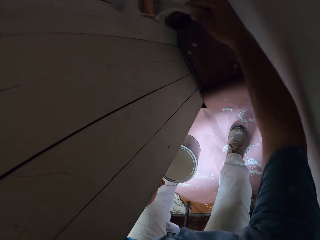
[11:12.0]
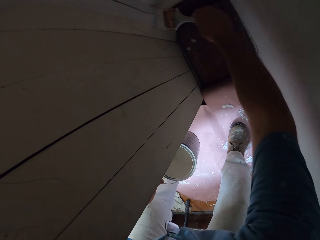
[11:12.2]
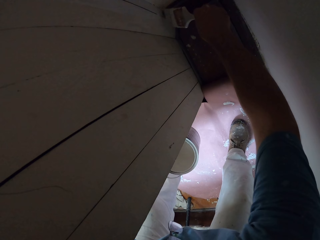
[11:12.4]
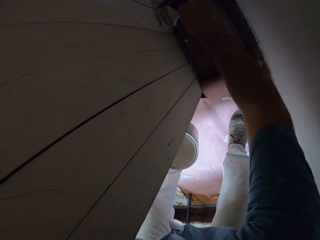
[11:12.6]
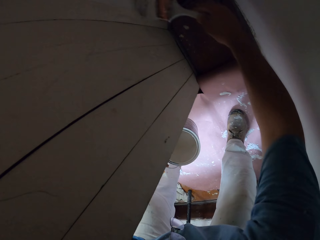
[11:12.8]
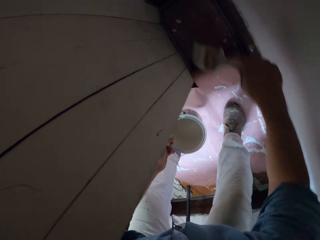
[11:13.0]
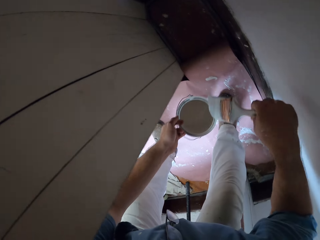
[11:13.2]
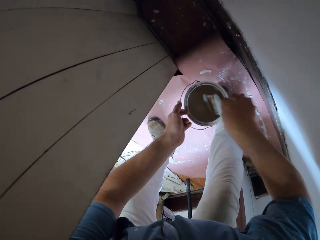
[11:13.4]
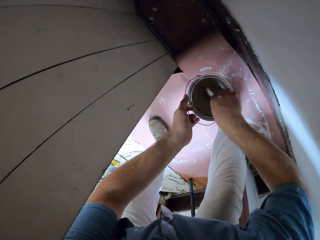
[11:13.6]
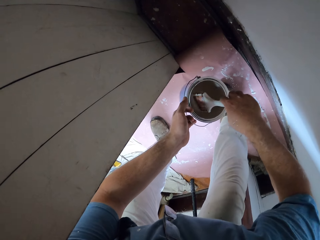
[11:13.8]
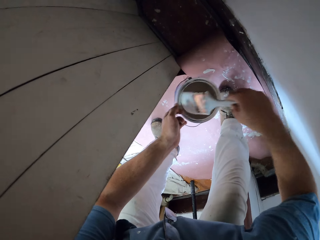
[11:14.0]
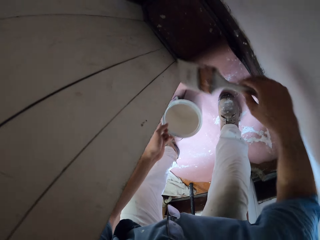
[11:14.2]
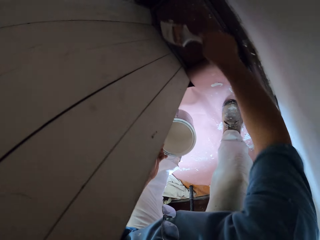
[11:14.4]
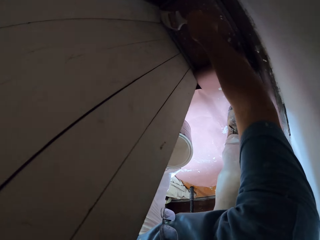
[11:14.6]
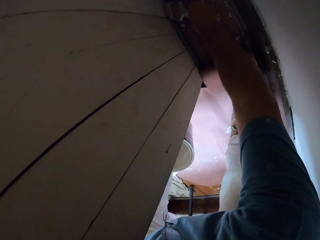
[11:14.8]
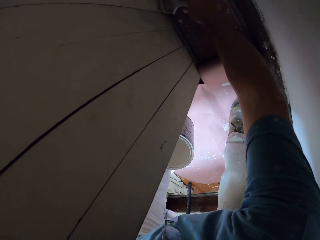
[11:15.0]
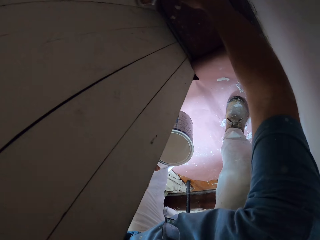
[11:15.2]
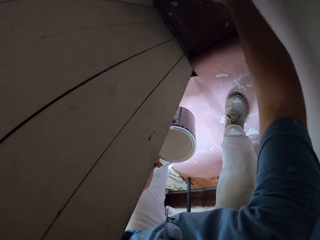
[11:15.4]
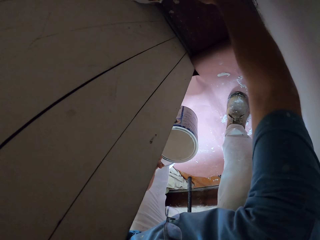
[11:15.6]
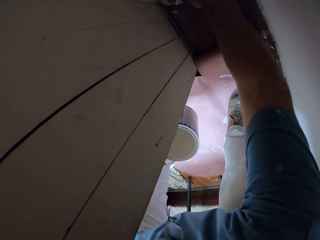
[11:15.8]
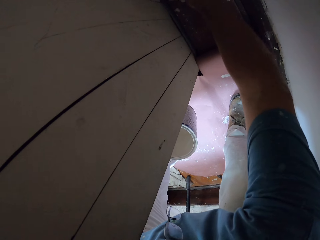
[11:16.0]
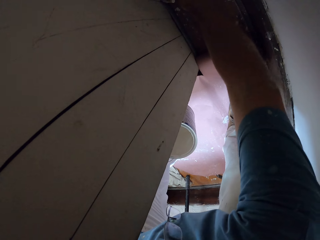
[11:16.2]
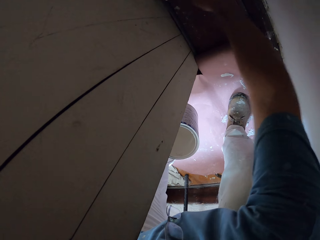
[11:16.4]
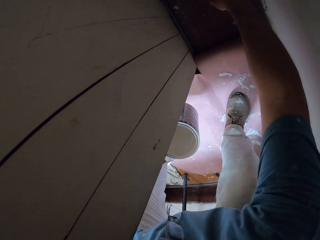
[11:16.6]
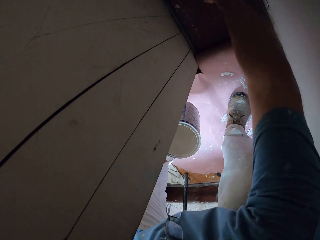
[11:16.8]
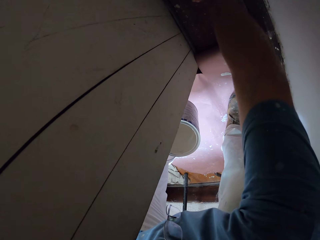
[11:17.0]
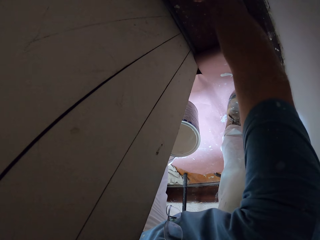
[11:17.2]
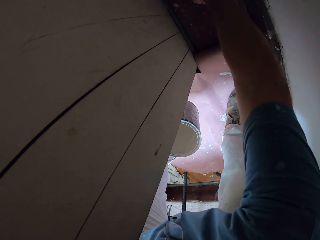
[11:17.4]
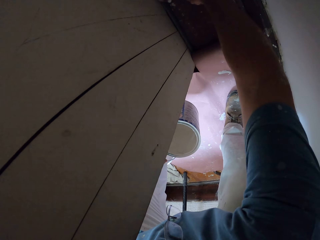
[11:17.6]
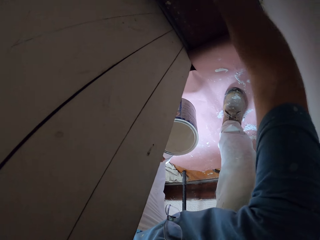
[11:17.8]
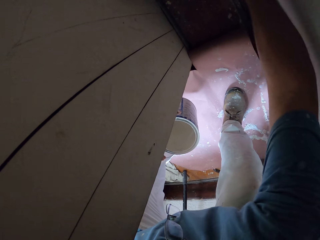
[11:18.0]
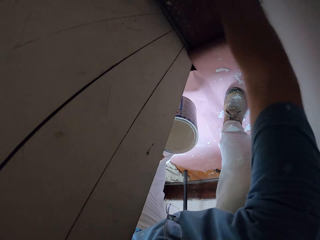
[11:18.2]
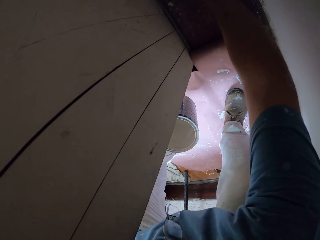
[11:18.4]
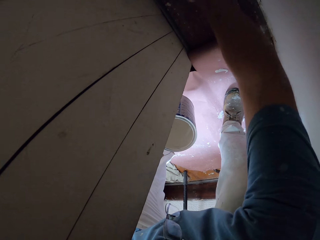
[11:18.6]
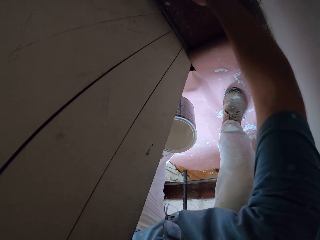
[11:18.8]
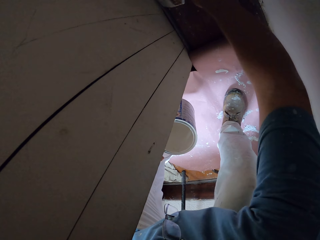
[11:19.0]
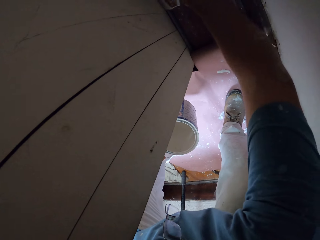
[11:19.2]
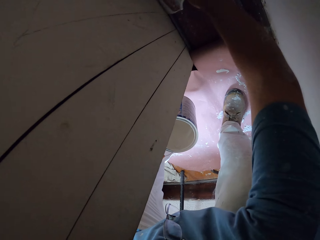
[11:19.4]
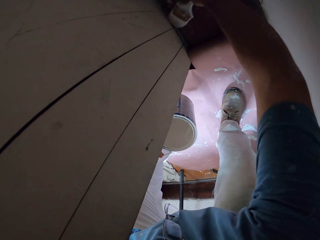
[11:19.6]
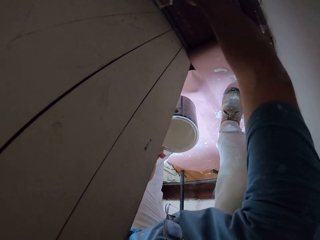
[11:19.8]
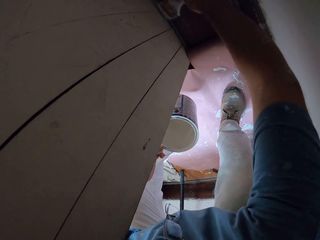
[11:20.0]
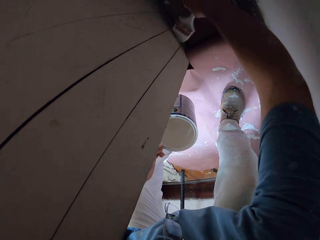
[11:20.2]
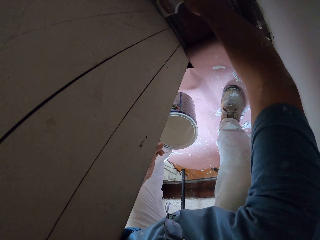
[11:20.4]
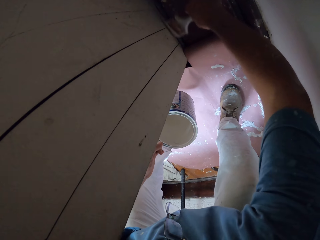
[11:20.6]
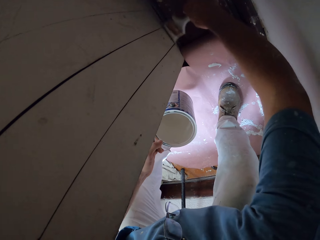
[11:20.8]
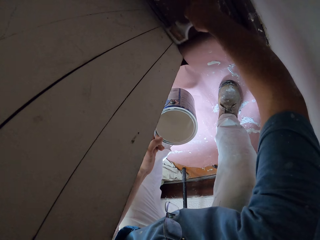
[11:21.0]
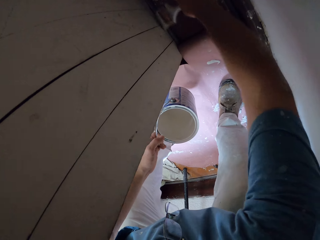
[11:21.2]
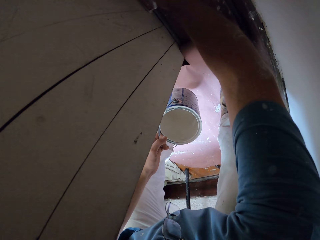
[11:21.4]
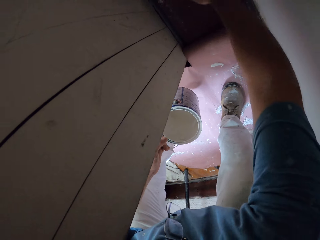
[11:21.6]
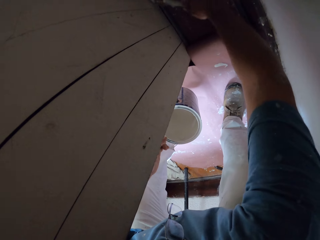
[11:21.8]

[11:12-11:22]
The camera wearer dips the paint brush into the paint can with his right hand. He paints the walls of the room with the paint brush in his right hand.

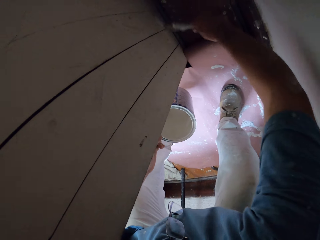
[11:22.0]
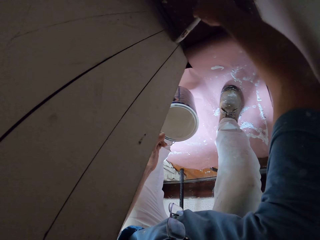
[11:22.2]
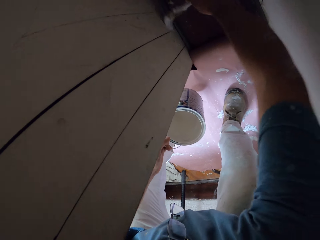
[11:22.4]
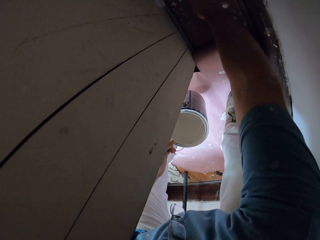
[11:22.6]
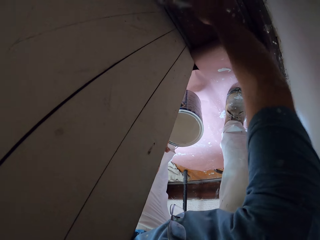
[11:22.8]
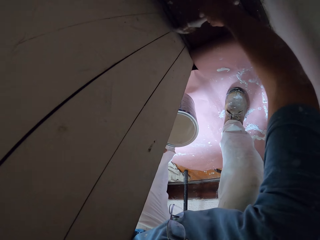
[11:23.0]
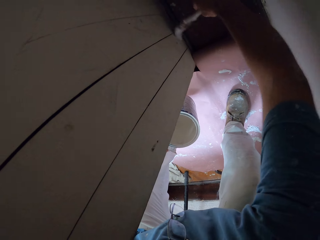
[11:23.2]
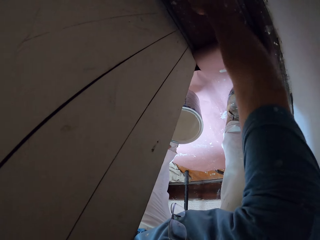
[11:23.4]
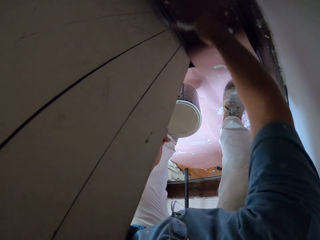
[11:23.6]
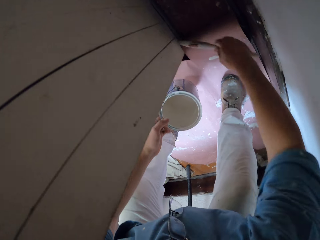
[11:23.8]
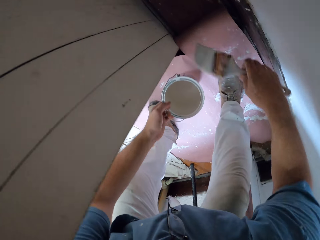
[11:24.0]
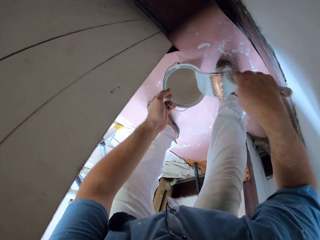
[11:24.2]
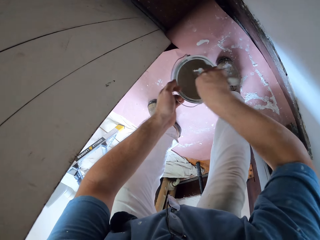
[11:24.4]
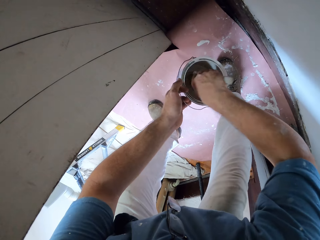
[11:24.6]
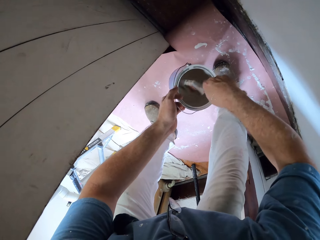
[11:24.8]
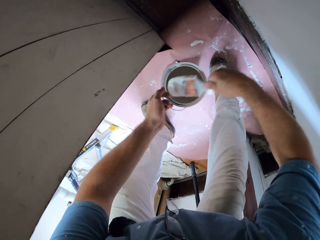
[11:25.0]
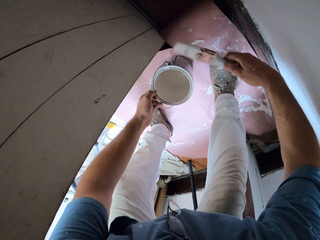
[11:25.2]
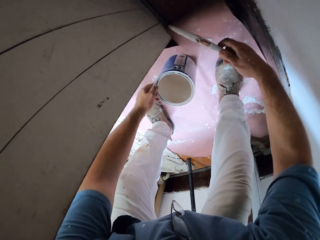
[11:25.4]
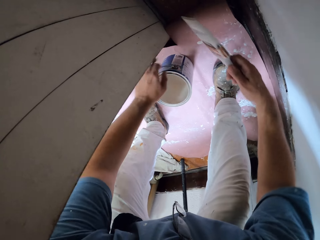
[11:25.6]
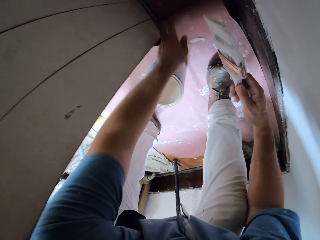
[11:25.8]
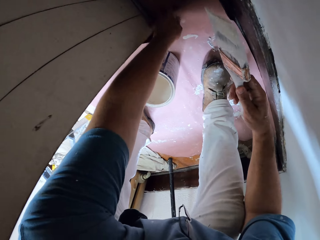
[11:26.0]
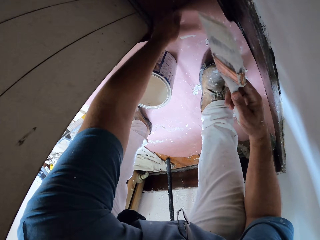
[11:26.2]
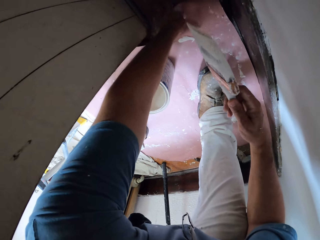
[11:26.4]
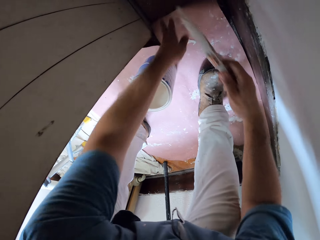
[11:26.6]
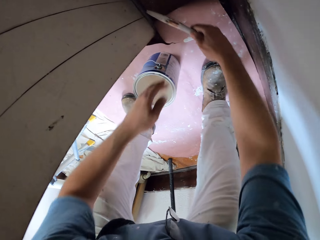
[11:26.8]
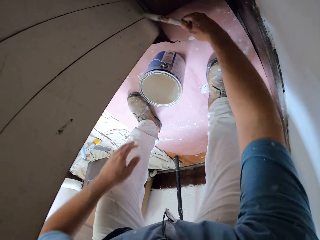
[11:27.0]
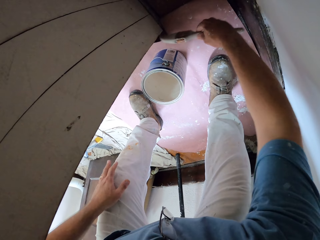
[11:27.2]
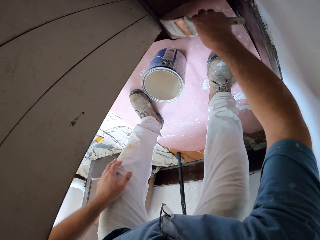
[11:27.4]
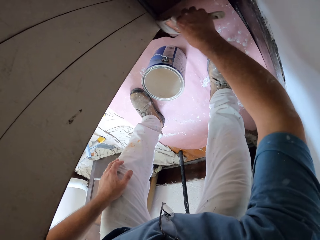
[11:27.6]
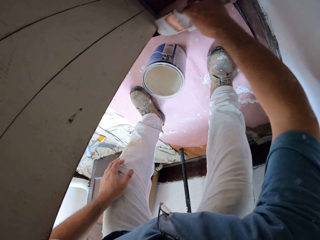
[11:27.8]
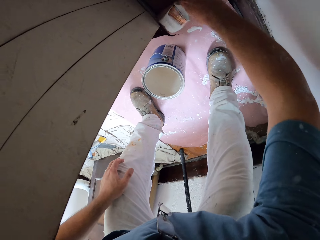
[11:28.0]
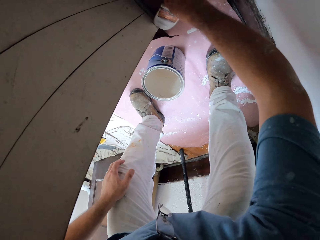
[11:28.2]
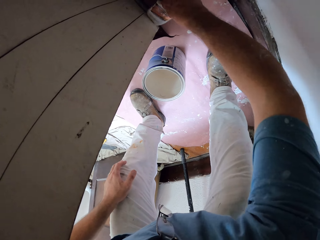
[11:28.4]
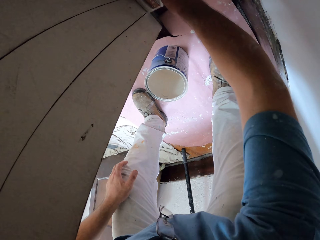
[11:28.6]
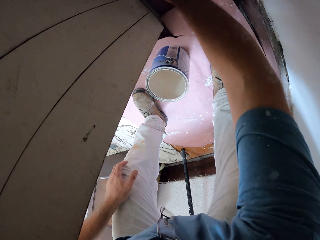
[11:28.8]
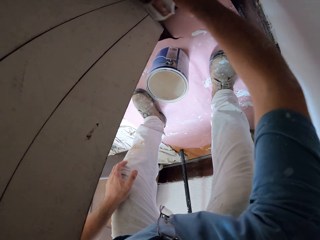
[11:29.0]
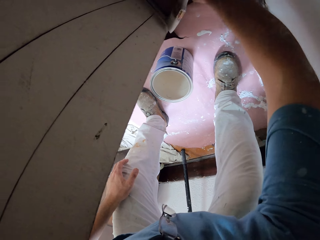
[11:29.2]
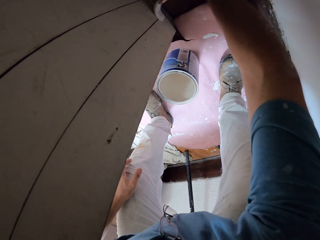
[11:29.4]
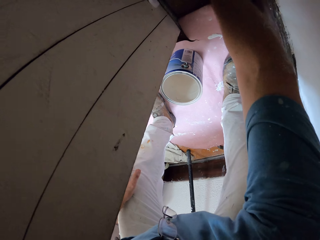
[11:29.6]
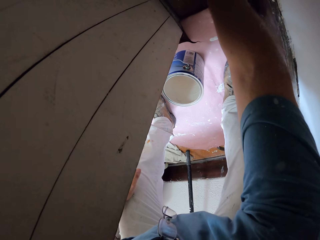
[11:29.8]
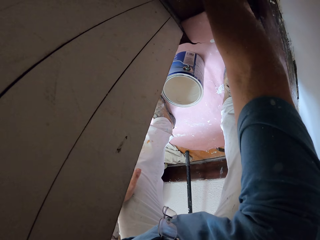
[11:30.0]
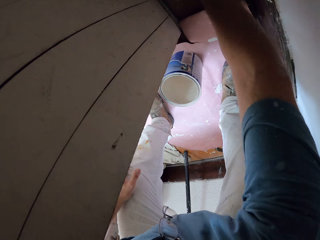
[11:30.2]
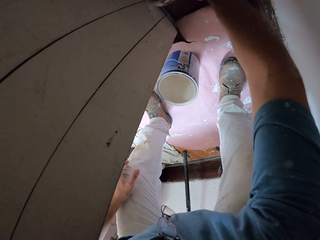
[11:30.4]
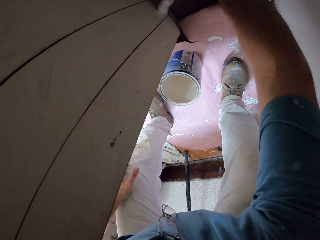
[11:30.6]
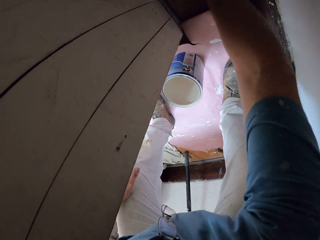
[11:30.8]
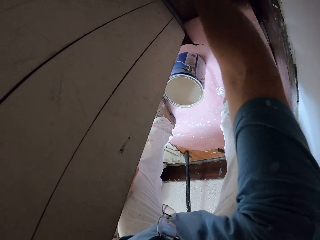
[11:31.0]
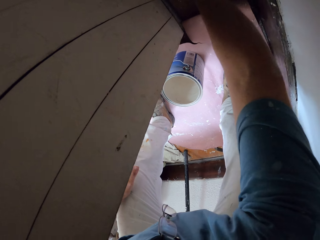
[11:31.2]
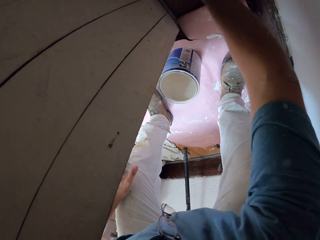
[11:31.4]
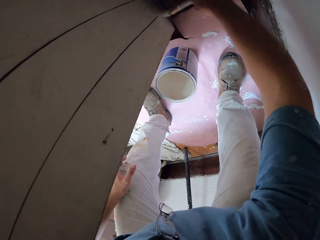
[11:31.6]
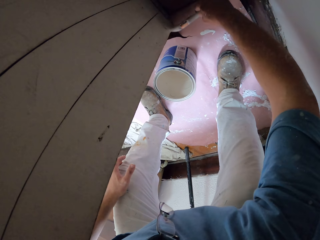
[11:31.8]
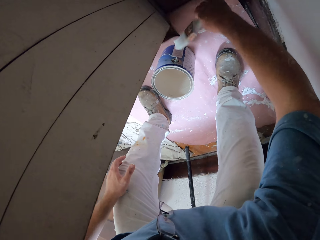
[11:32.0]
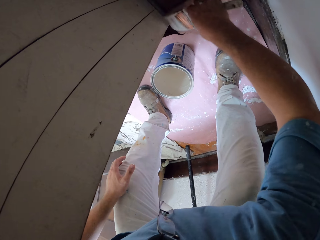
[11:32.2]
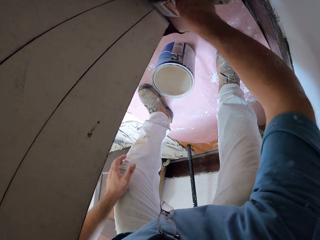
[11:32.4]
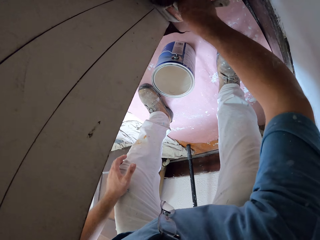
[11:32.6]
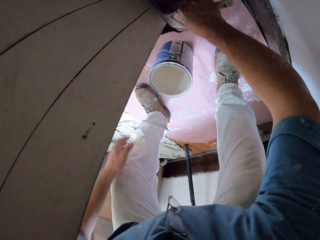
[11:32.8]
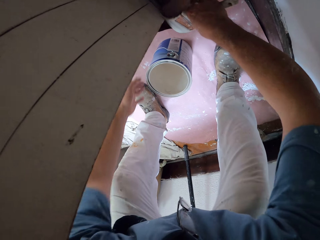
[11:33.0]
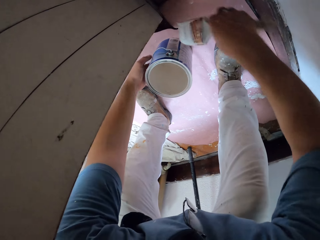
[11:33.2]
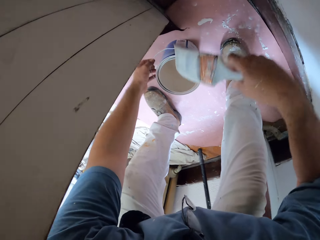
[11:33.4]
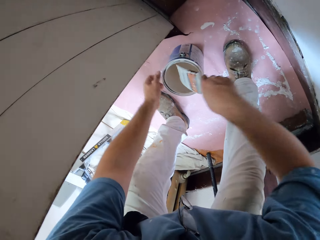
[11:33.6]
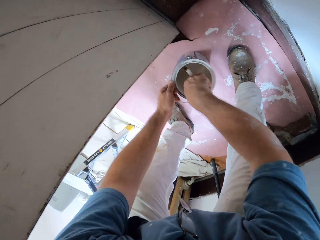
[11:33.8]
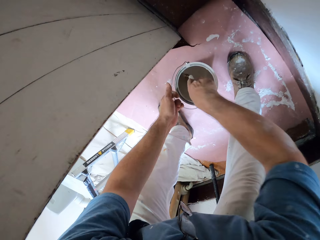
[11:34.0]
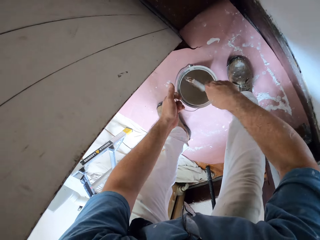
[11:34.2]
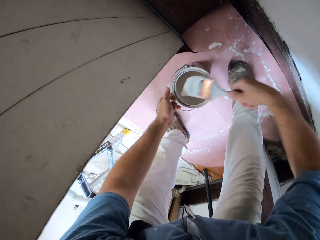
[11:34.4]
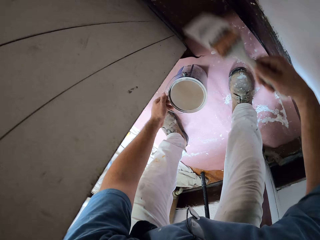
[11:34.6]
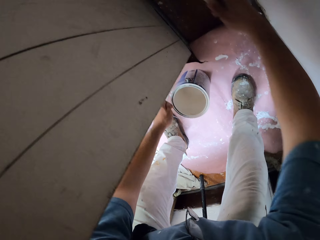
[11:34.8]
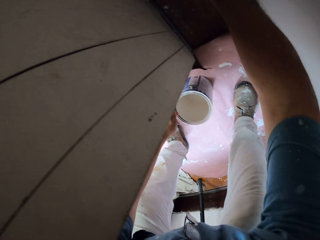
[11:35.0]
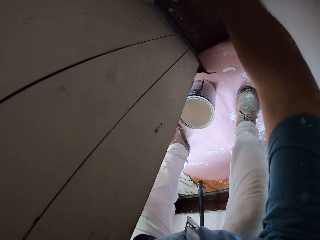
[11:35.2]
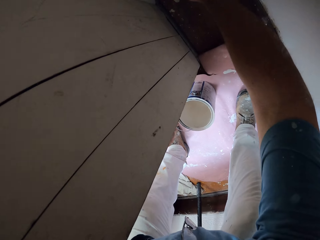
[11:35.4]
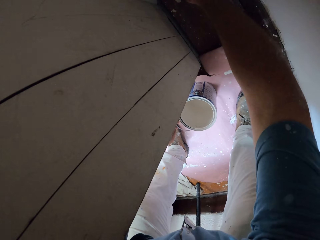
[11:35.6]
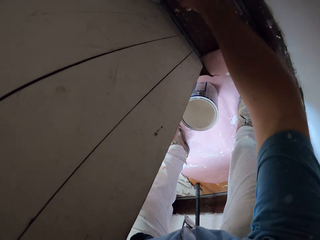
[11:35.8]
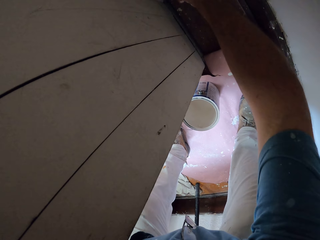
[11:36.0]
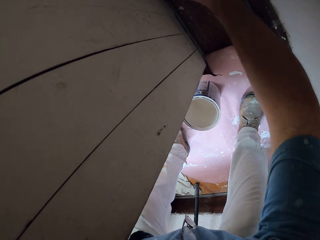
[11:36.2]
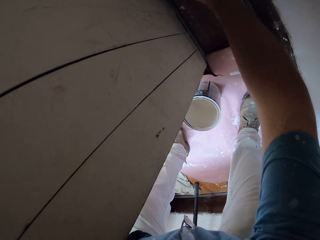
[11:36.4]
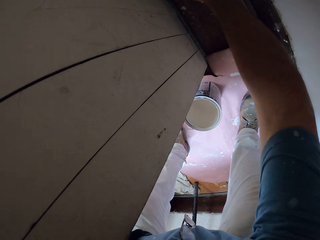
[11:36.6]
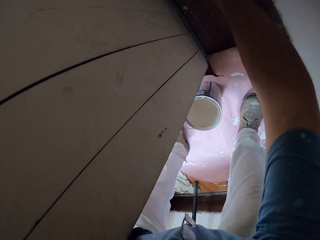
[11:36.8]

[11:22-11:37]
The camera wearer dips the paint brush into the paint can with his right hand. He drops the paint can in his left hand on a pink sheet on the ground. He adjusts the pink sheet on the ground with his left hand. He touches a material. He paints the walls of the room with the paint brush in his right hand. He dips the paint brush into the paint can with his right hand and picks up the paint can from the pink sheet on the ground with his left hand. He drops the paint can in his left hand on the pink sheet on the ground. He paints the walls of the room with the paint brush in his right hand.
